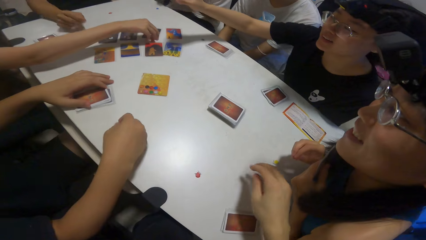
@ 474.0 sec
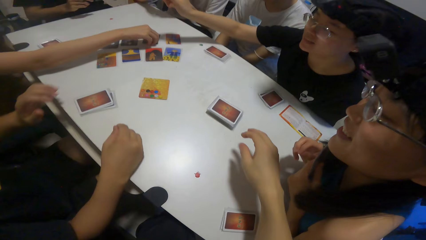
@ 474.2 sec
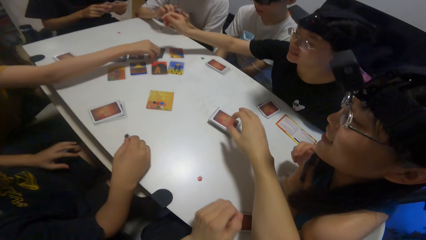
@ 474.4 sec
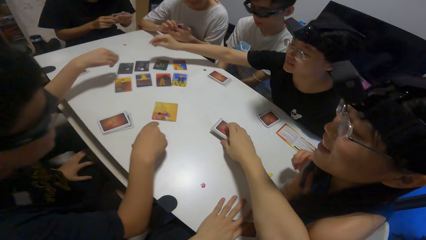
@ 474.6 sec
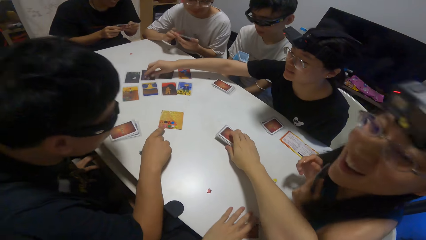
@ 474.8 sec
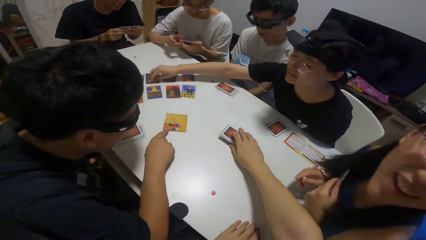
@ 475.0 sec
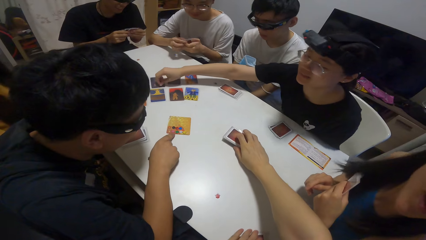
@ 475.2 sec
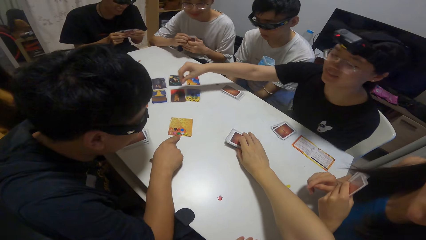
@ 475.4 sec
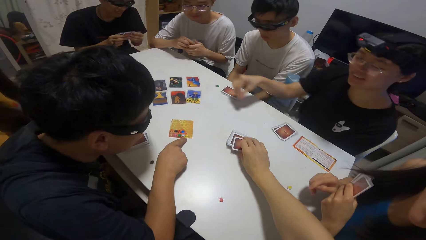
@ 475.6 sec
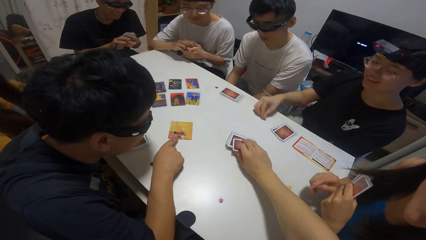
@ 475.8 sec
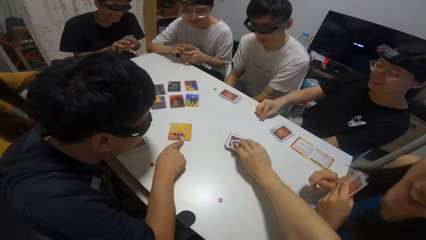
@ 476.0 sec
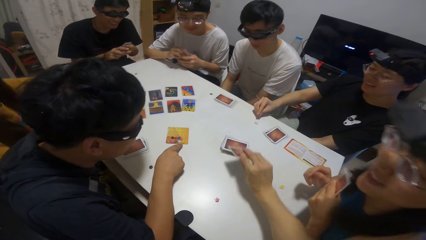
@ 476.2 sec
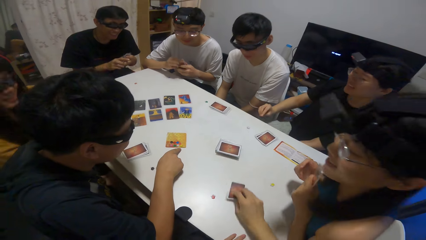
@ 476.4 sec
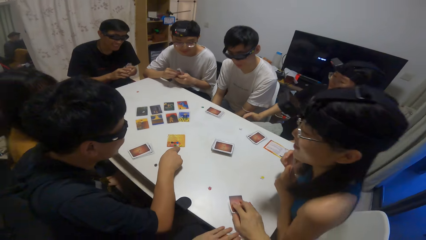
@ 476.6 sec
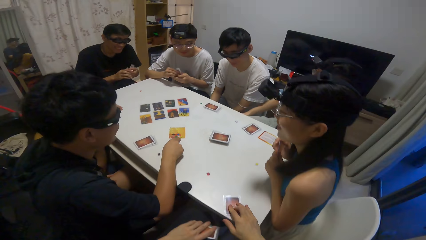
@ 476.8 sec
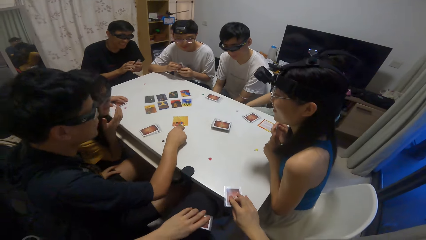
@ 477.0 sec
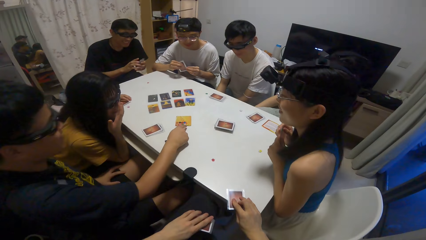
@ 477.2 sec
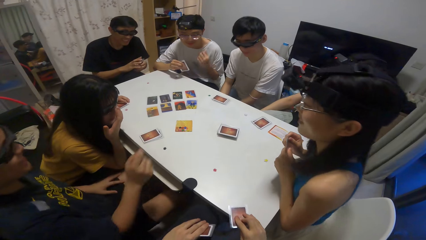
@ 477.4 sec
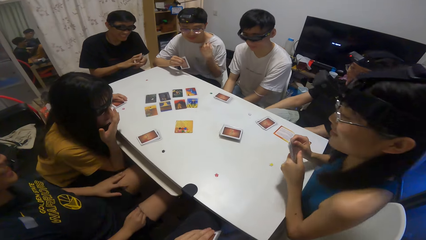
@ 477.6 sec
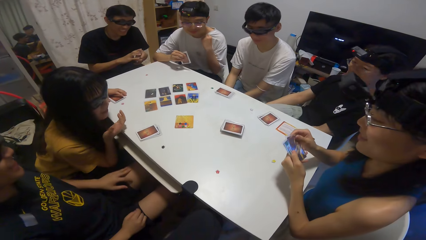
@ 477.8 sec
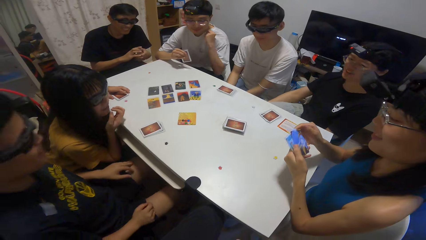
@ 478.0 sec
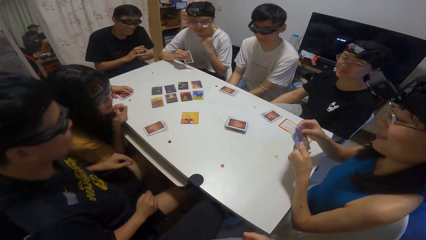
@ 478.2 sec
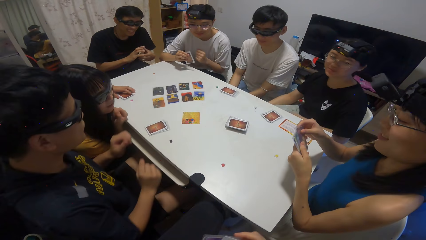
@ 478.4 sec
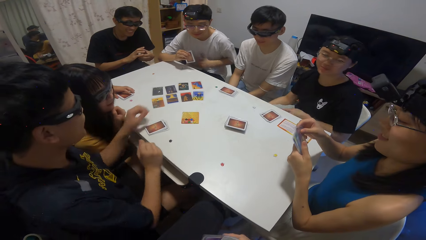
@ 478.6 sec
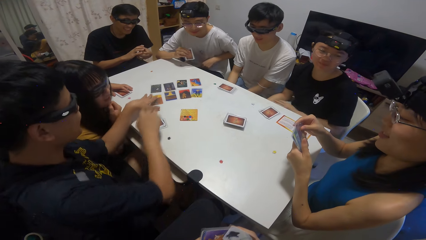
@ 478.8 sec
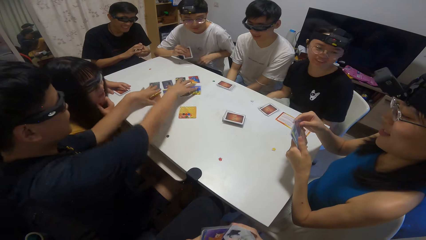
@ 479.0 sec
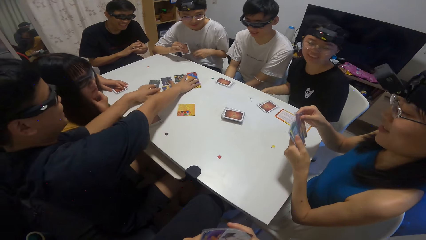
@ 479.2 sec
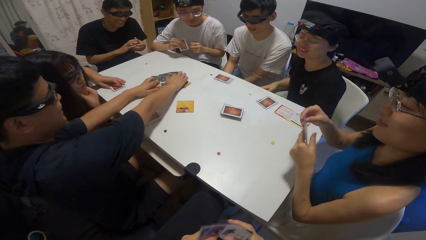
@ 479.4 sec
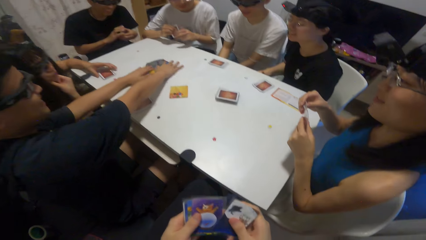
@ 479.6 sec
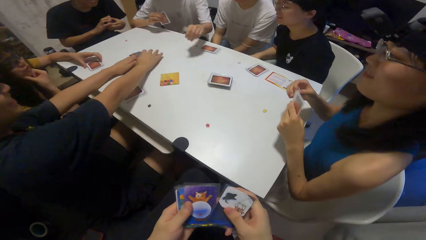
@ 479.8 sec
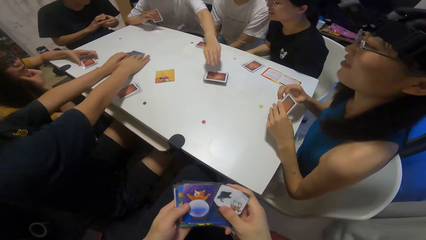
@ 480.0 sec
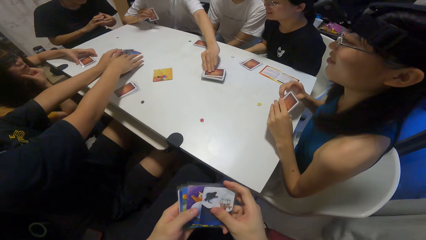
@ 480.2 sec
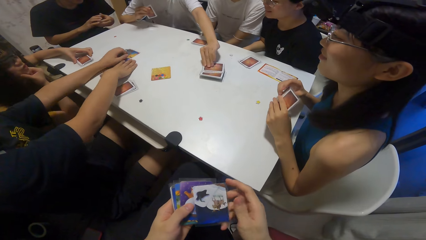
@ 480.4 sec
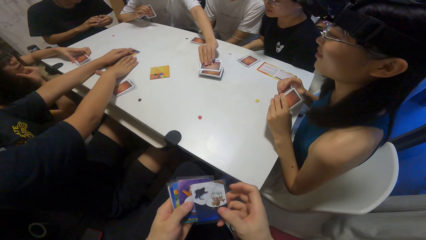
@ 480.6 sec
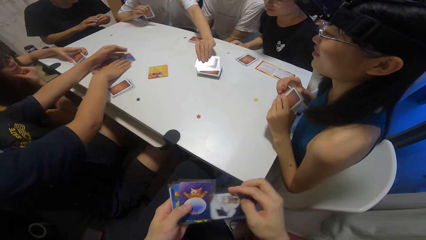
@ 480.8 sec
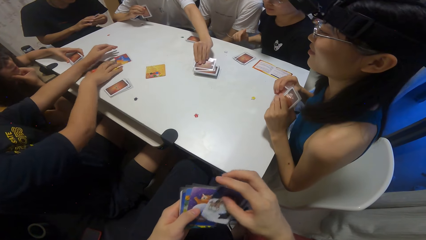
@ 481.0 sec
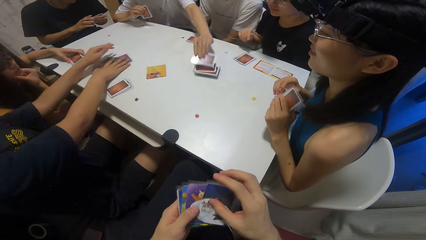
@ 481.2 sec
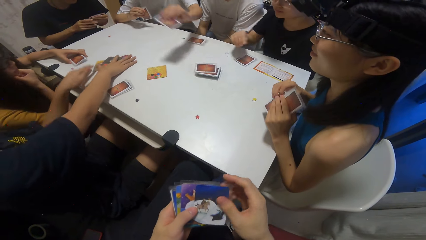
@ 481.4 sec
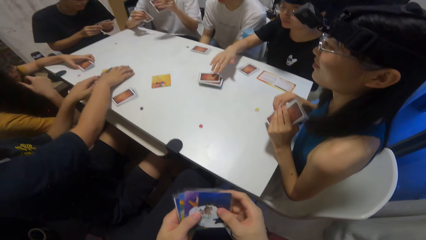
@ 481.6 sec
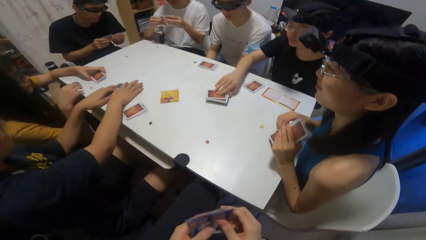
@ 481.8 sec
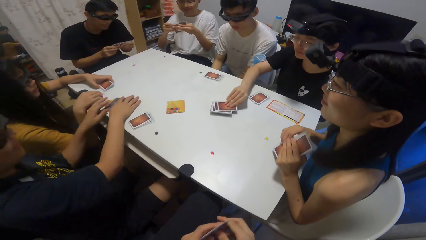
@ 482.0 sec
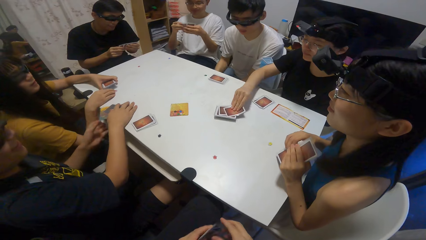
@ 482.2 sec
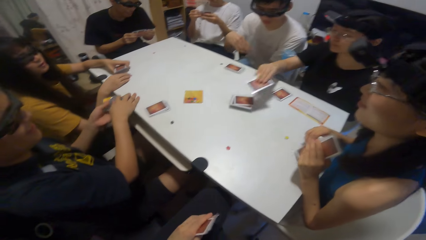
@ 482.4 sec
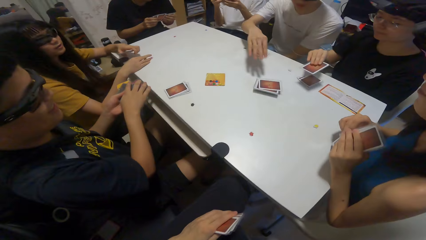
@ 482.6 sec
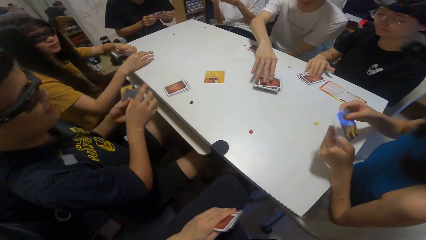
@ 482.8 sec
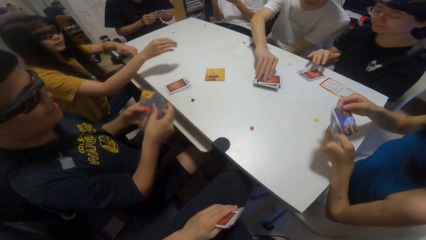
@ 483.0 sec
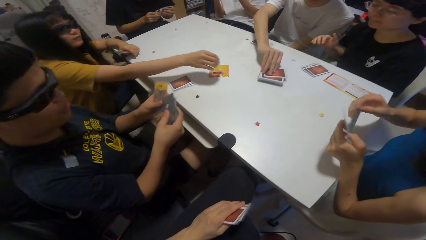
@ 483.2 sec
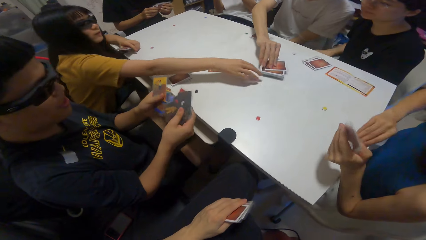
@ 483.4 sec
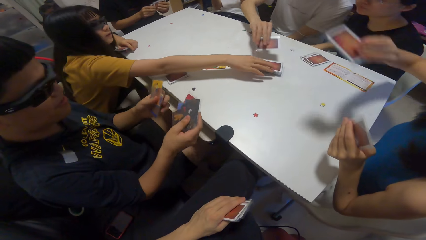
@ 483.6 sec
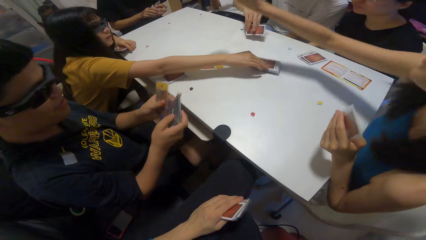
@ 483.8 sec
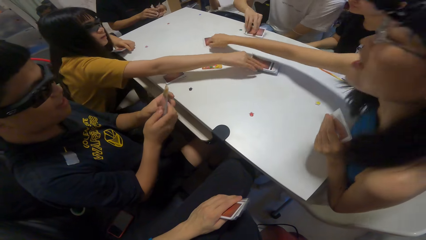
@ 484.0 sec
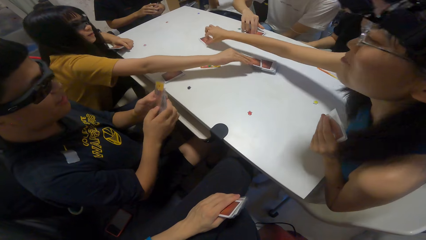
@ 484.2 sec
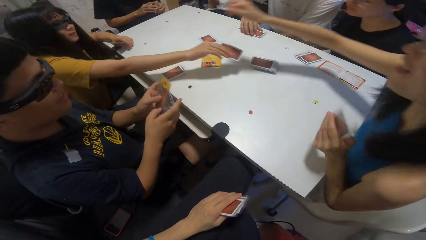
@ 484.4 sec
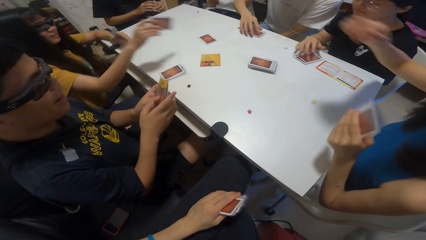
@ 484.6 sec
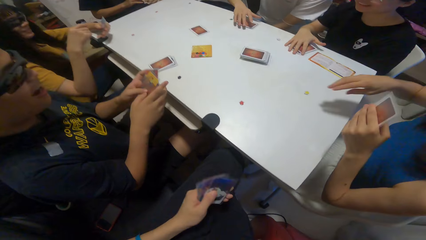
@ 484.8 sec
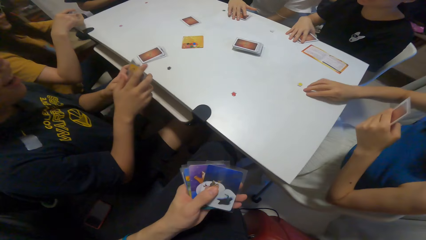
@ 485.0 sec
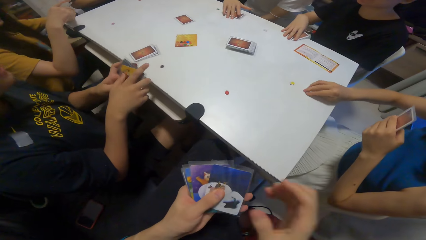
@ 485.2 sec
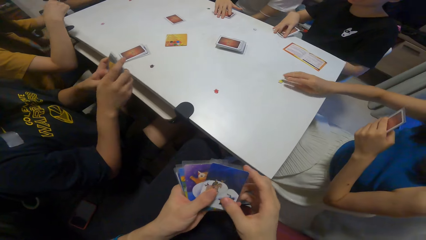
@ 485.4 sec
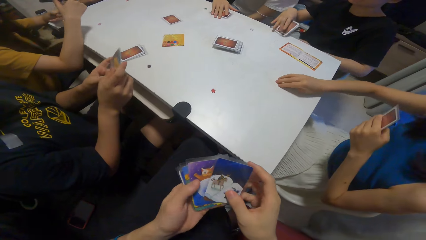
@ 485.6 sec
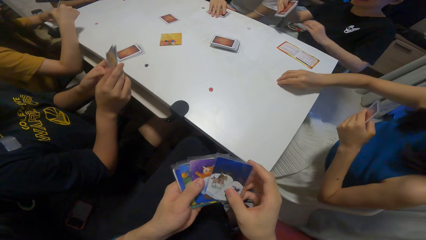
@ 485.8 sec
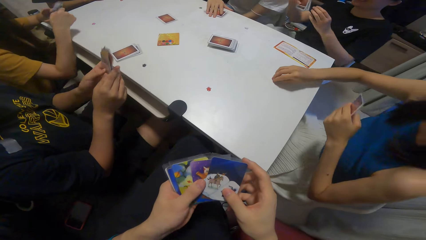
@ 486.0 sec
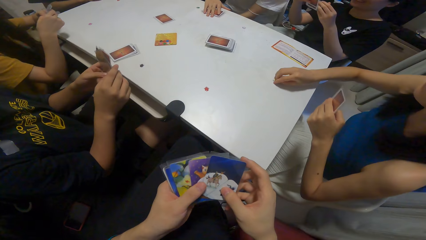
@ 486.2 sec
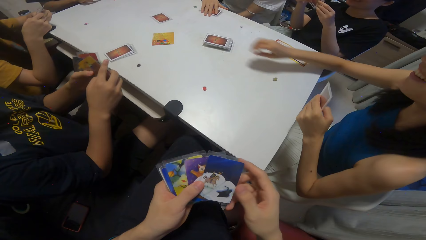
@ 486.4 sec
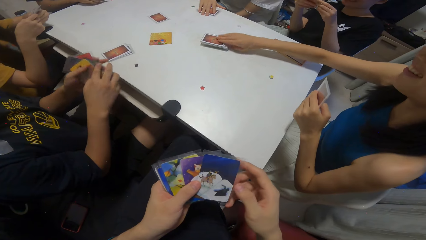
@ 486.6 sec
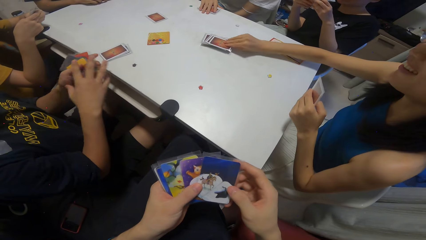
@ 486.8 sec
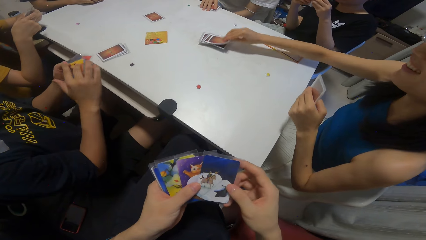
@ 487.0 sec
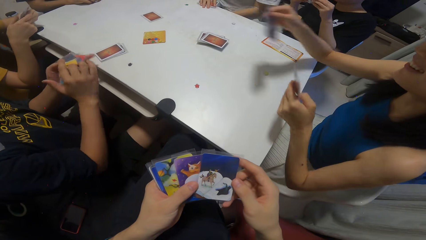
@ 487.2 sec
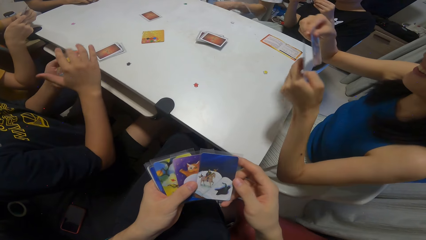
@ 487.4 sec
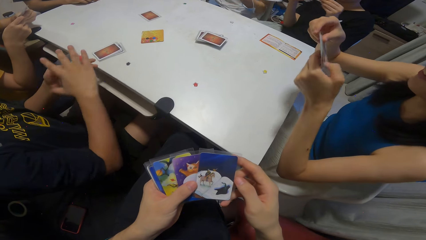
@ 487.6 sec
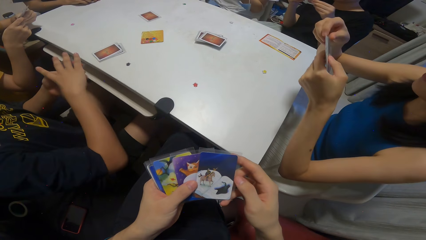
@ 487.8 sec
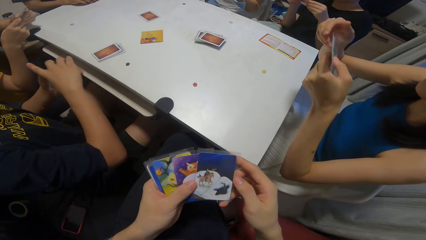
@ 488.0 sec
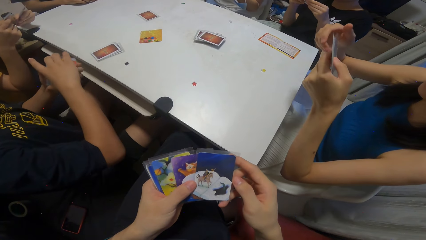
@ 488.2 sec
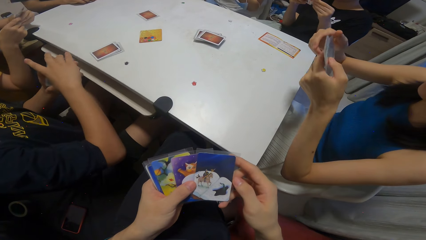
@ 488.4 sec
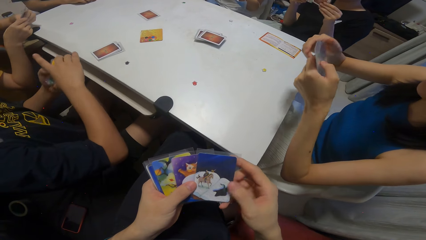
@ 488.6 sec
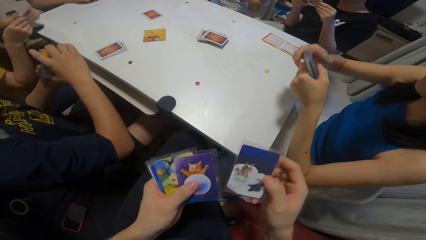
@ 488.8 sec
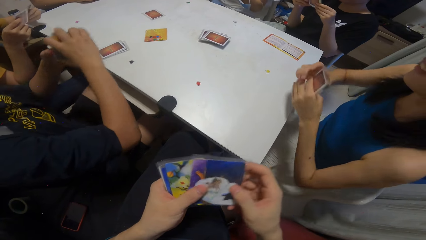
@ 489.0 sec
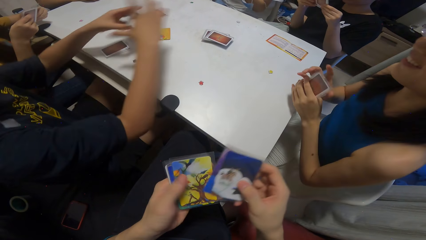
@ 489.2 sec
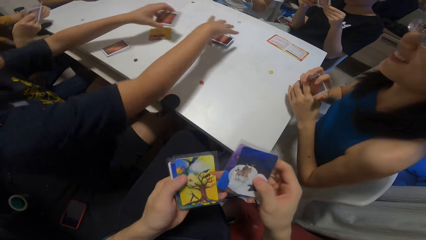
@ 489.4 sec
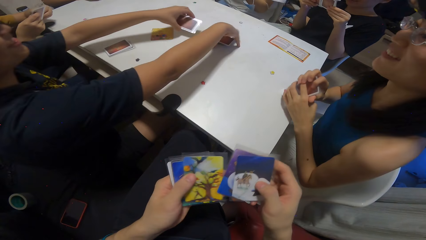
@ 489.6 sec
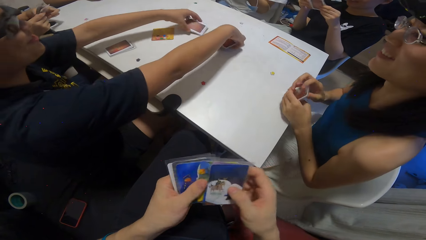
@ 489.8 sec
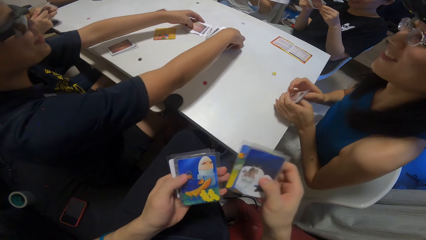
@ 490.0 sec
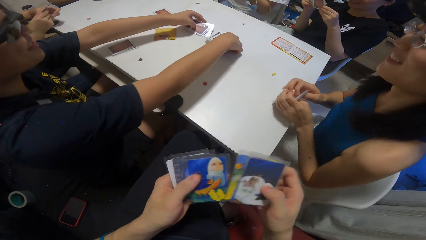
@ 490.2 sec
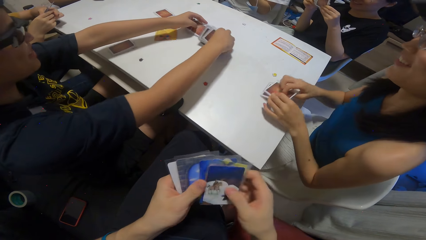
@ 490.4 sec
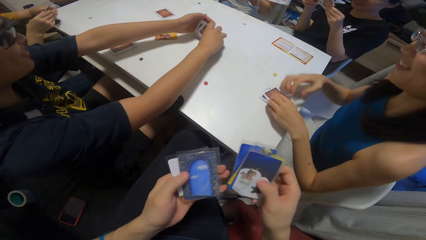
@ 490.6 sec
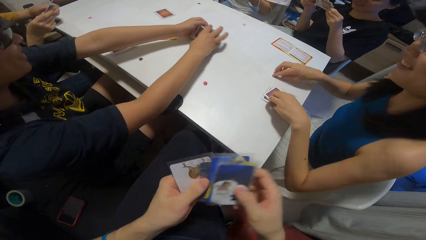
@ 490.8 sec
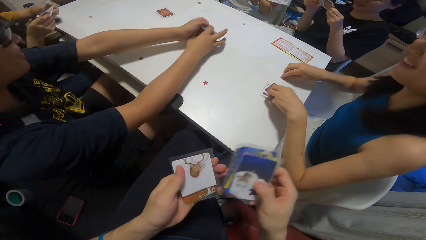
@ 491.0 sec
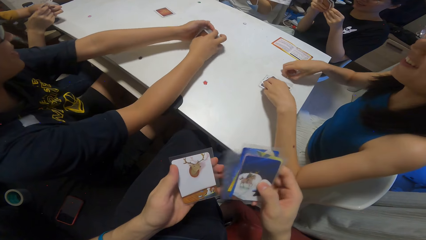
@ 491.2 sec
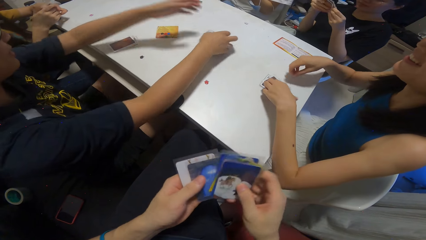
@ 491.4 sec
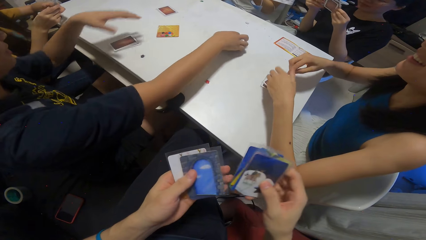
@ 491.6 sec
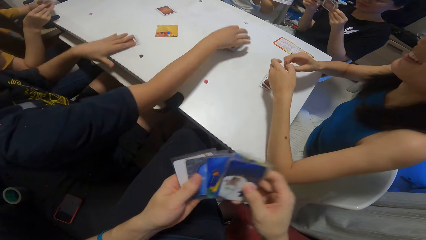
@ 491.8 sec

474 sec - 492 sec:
A girl picks a sticker on the card on the table with her right hand. Another girl picks a sticker on the card on the table with her right hand. The camera wearer plays cards on the table. She picks a card on the table with her right hand. A boy points towards a card on the table. The boy packs the cards on the table with both hands. A person plays cards on the table. Another boy picks a card on the table with his left hand. The second girl moves a card on the table with her right hand. A third boy picks a card on the table with his right hand. The first girl moves a card on the table with her right hand. A third girl drops a card on the table. The camera wearer shuffles cards on the table. The third girl moves a card on the table with her right hand. The person plays cards on the table. The first boy joins the cards on the table with the cards on his left hand.
